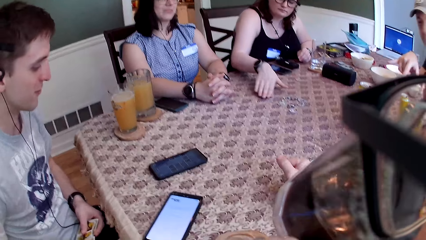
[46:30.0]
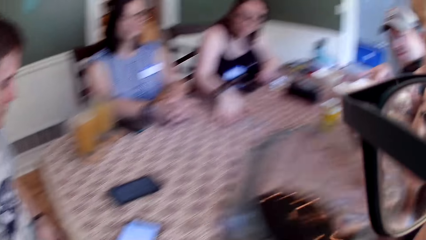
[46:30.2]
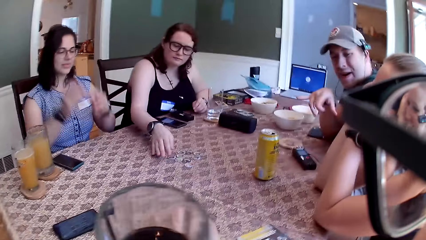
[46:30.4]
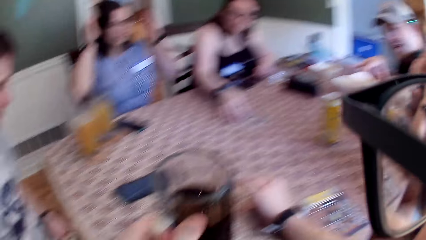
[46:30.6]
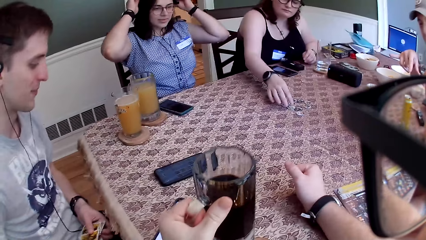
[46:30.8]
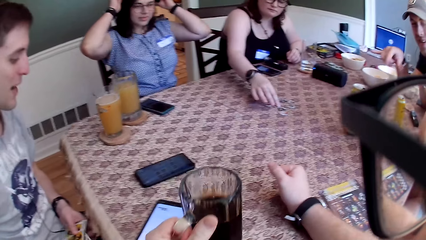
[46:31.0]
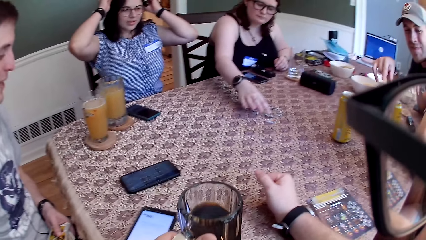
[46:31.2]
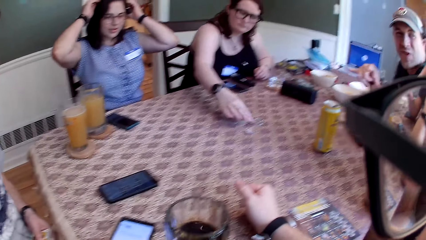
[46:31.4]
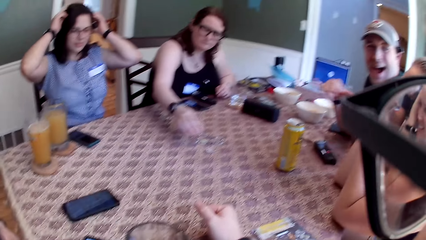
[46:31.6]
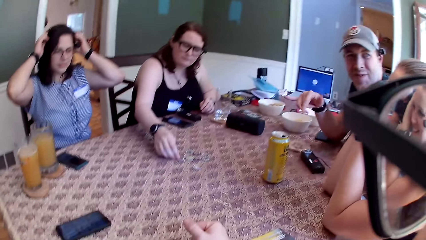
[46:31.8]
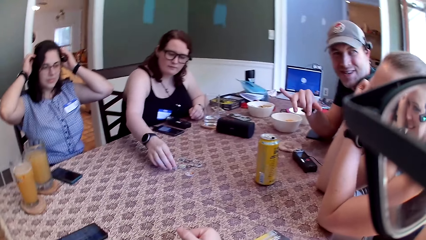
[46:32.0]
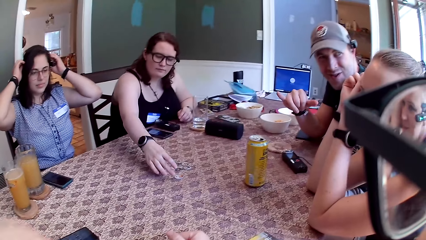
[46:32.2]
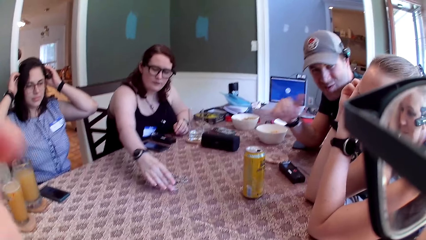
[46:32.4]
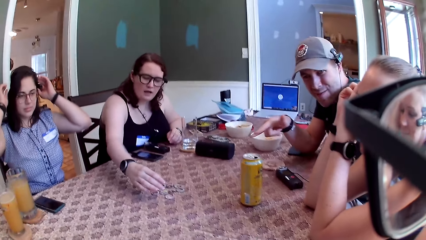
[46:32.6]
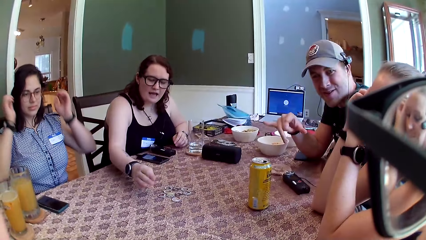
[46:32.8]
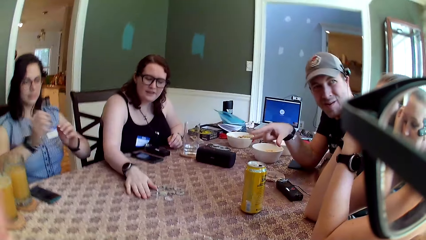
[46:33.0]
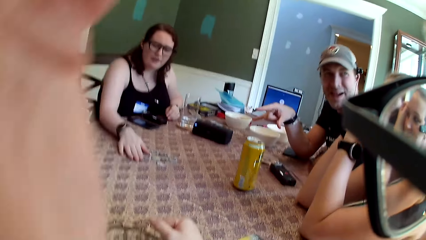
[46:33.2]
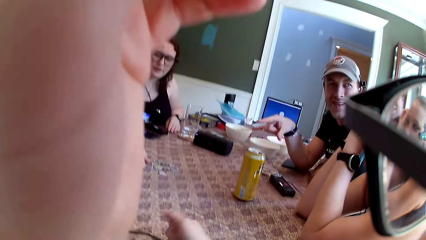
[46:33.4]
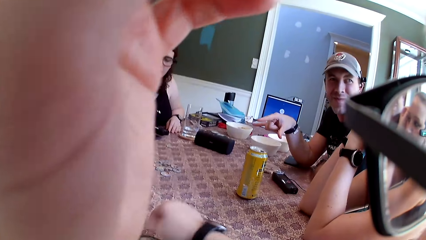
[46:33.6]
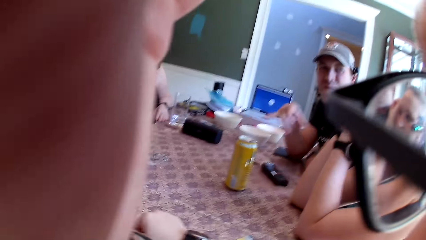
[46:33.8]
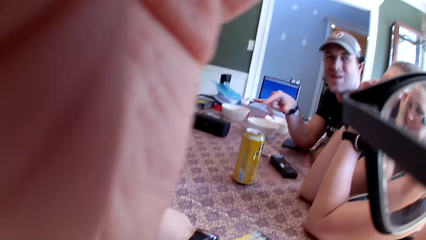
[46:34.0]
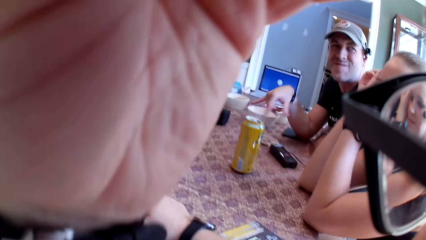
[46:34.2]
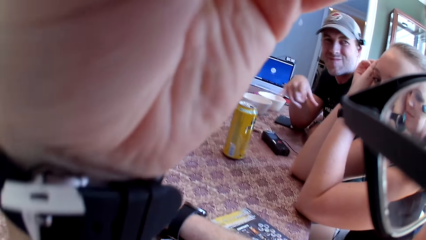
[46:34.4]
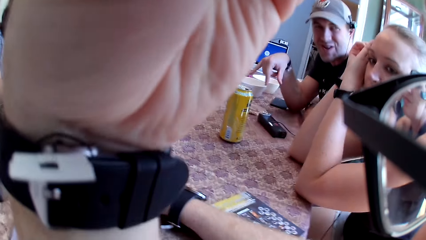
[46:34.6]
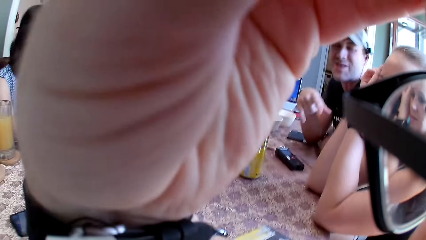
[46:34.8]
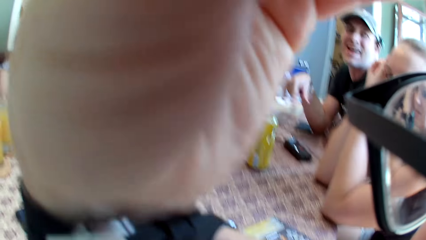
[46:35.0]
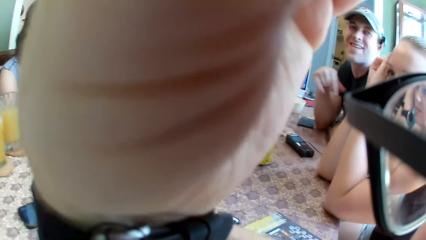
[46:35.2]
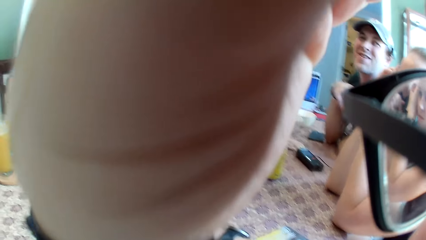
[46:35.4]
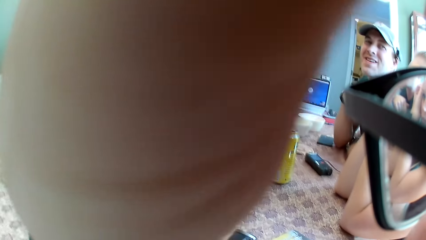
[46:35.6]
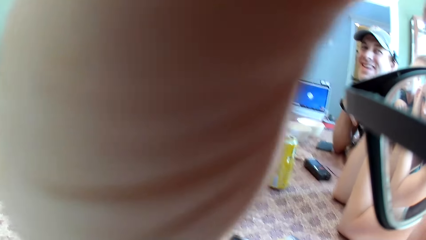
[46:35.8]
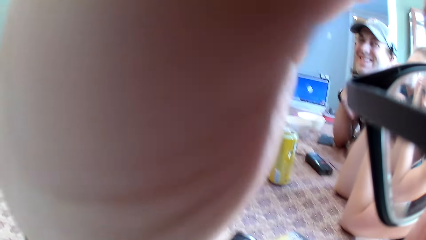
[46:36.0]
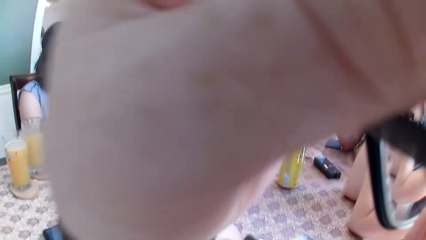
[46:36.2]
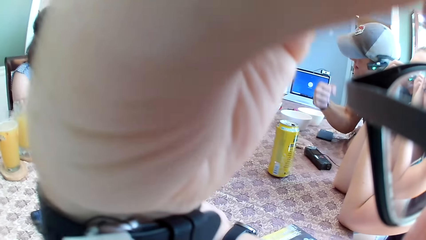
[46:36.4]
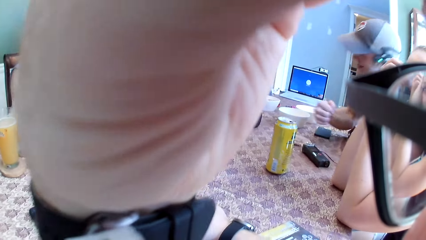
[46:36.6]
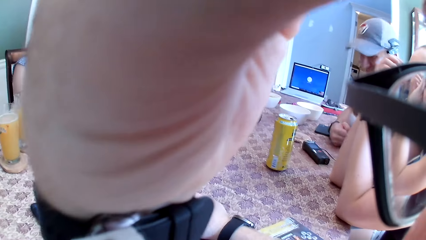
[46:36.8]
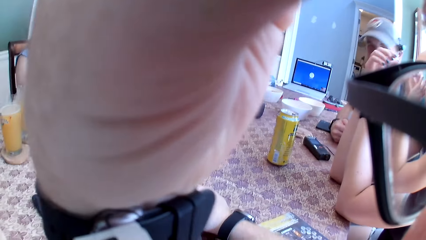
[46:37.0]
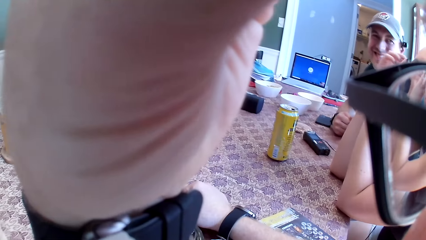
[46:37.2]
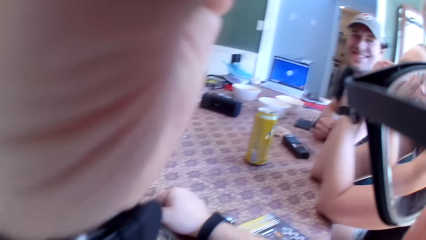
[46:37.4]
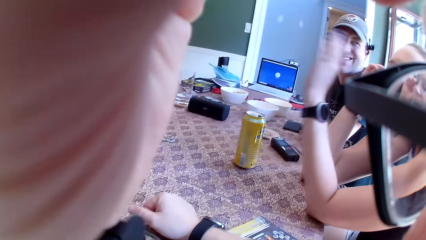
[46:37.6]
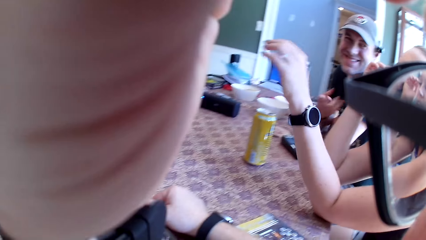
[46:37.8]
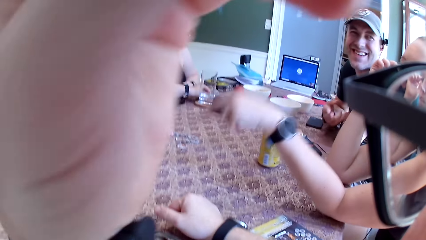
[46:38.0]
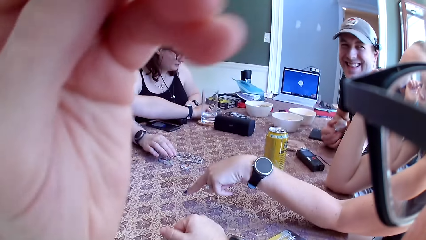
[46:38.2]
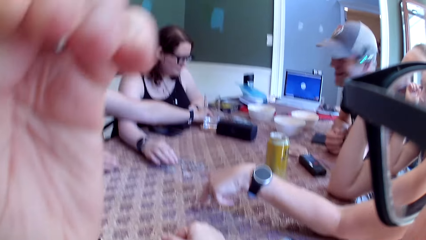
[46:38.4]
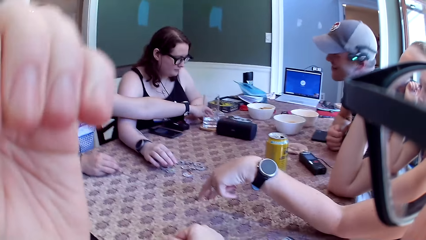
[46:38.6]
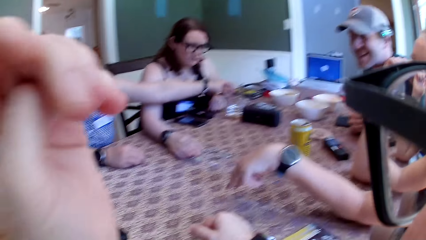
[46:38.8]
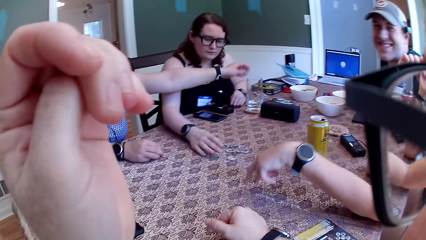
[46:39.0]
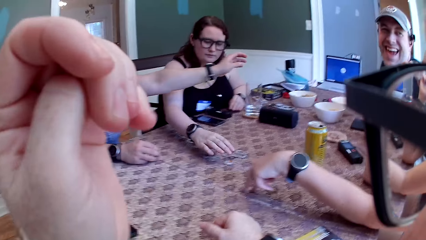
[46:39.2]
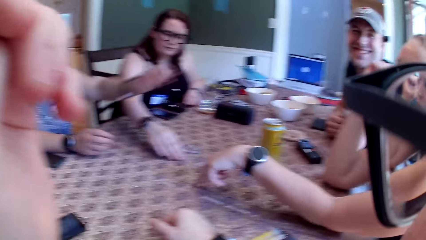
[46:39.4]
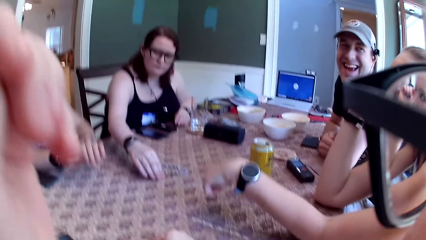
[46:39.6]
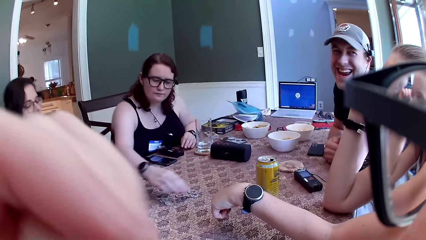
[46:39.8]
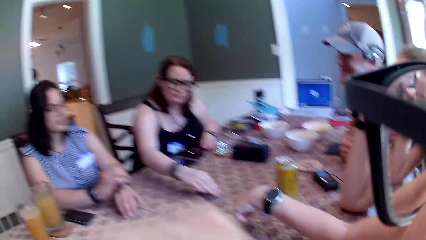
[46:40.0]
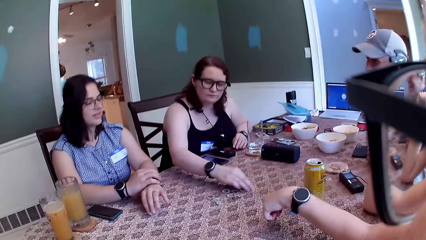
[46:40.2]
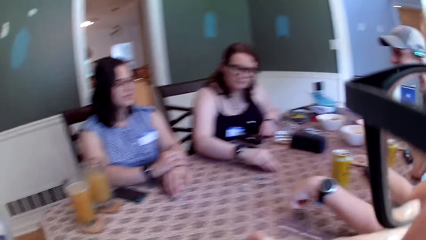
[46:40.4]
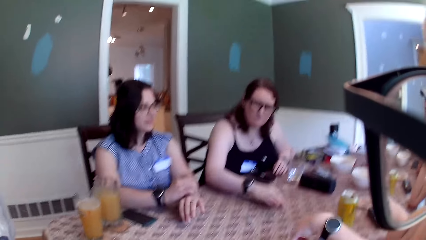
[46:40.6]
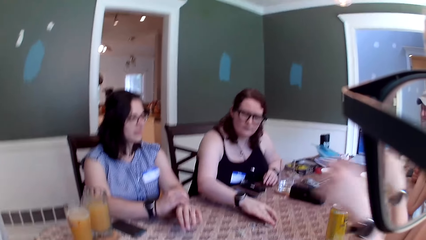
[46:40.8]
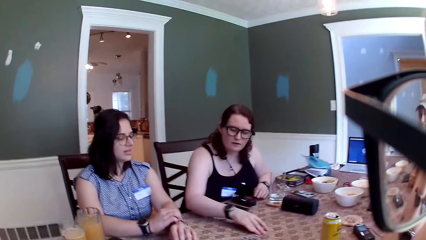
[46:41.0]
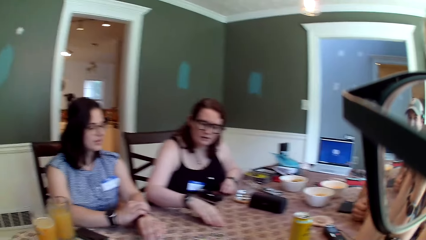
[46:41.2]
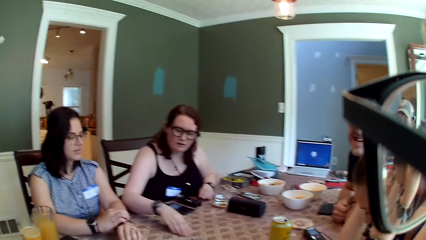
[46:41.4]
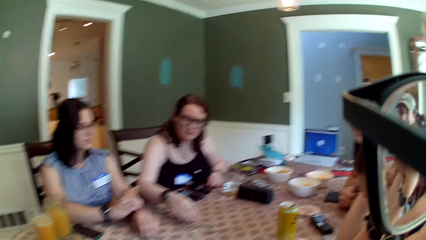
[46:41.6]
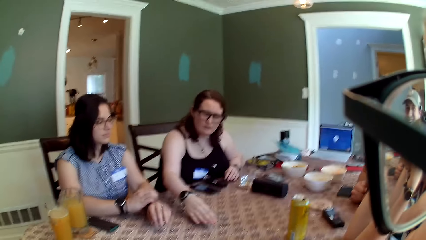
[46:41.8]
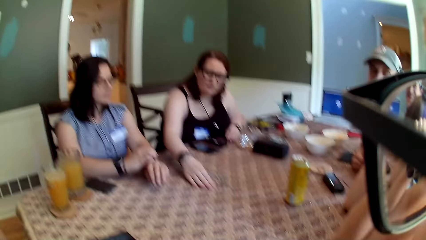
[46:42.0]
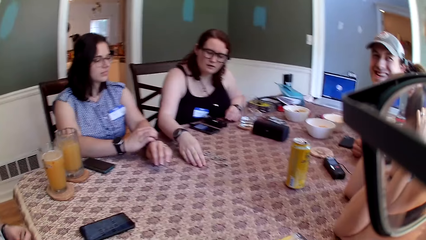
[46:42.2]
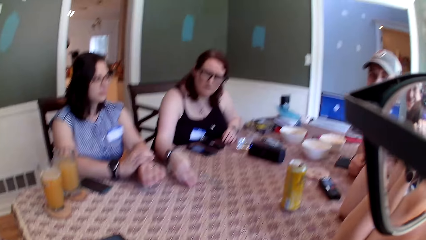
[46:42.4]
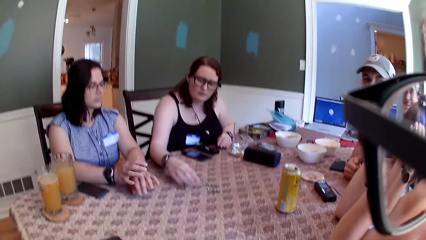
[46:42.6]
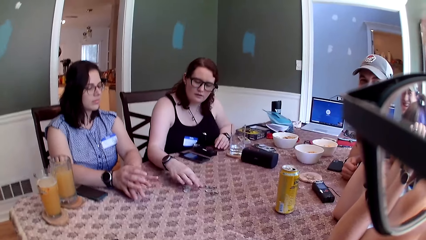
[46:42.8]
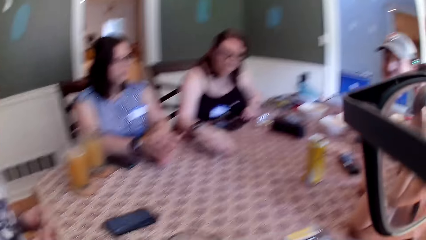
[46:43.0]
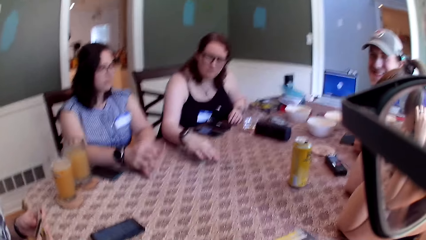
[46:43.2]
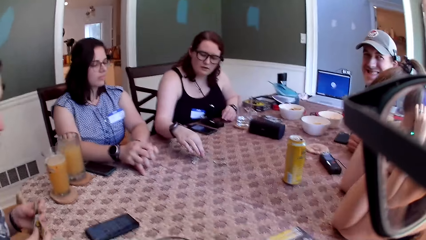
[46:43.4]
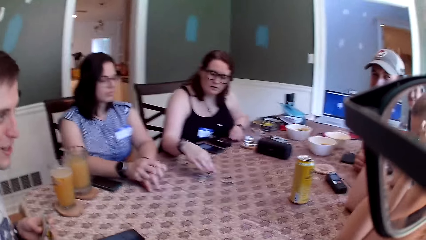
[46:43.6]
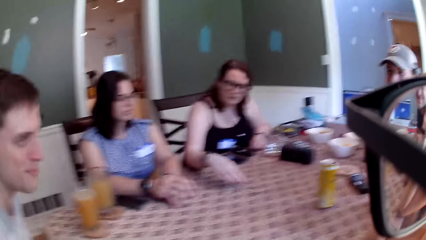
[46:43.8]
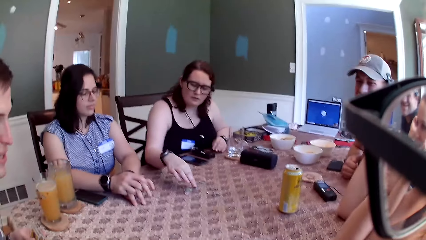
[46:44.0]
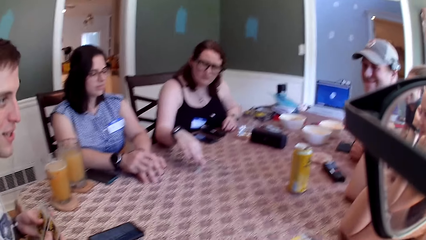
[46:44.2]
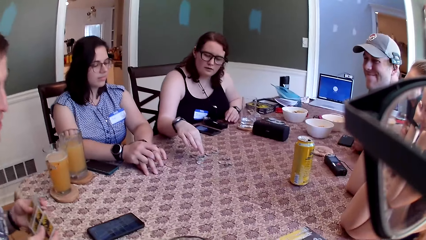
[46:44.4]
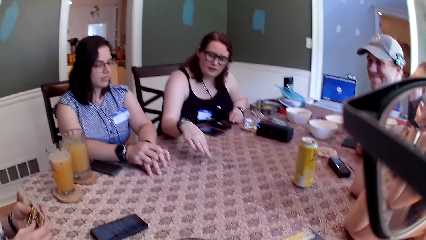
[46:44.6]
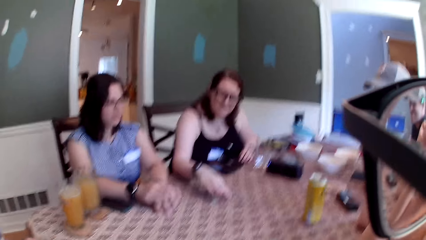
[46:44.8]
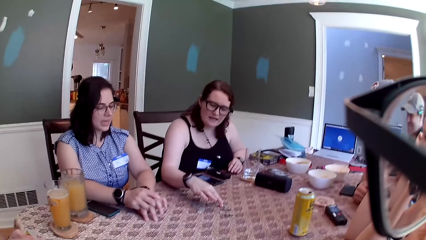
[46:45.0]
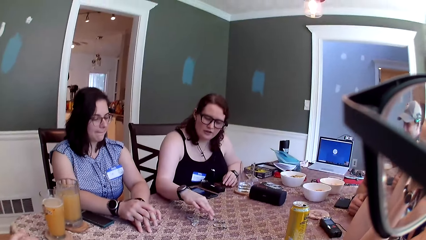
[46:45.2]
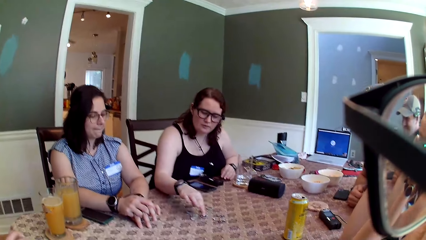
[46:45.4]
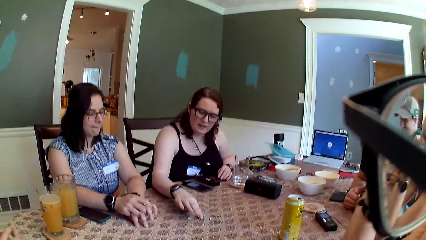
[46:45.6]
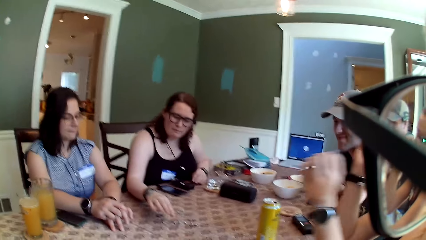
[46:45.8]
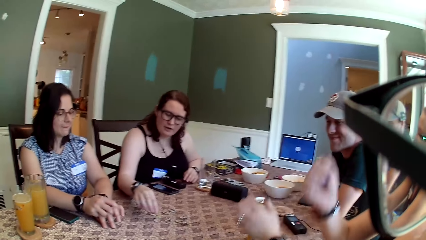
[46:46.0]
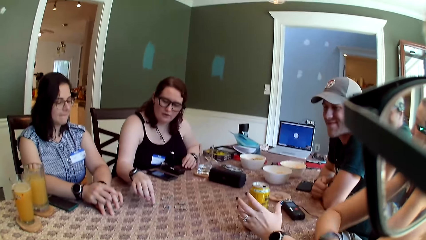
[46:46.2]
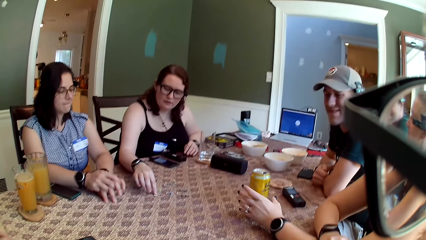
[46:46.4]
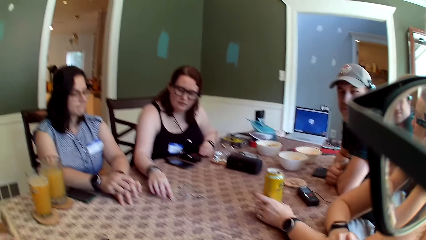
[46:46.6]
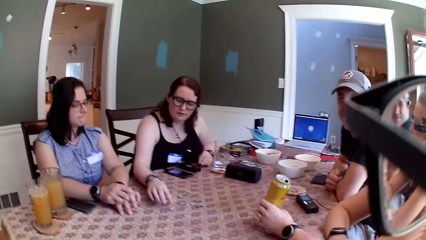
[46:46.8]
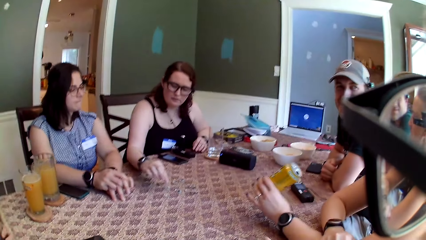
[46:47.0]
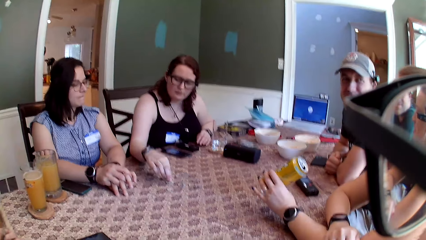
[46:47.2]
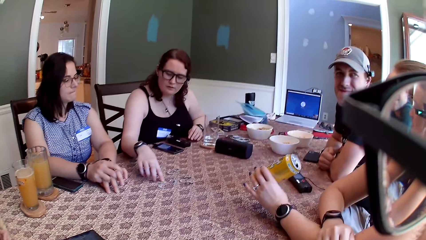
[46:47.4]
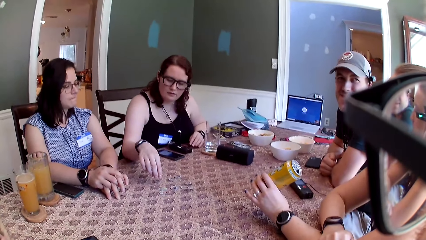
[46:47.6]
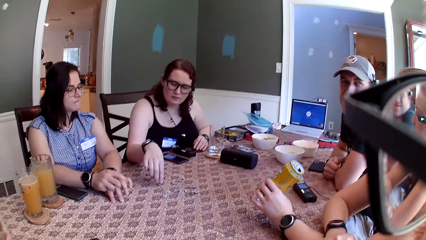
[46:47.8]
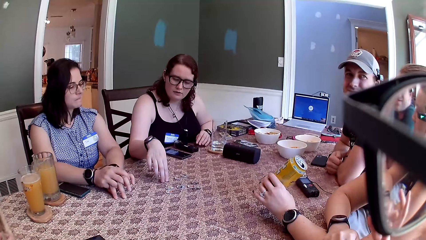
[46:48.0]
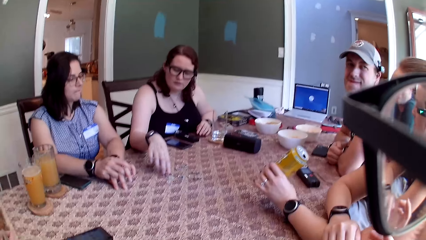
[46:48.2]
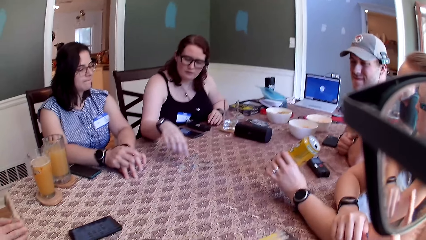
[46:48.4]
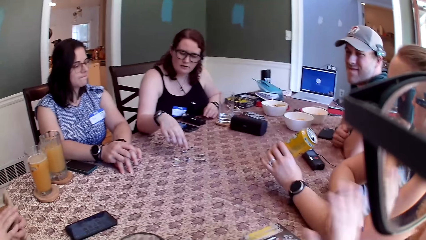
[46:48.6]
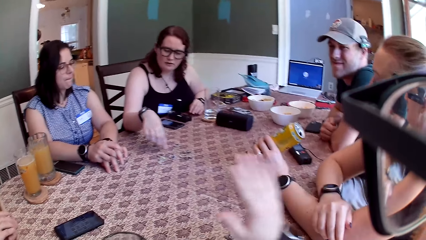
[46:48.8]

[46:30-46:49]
A woman shifts the card tokens on the table with her right hand. A man interacts with the camera wearer and the group of people. The camera wearer drops the glass of coffee on the table with his left hand. The woman taps the table with her right hand. Another woman touches the table with her left hand. The man converses with the group of people. The first woman arranges the card tokens on the table with her right hand. The other woman picks up the can of soda on the table with her left hand.
